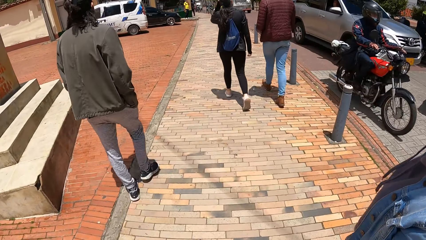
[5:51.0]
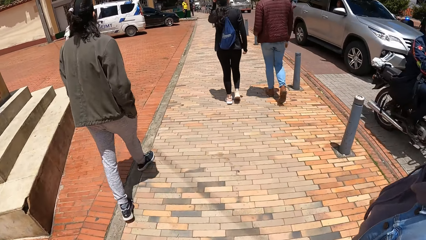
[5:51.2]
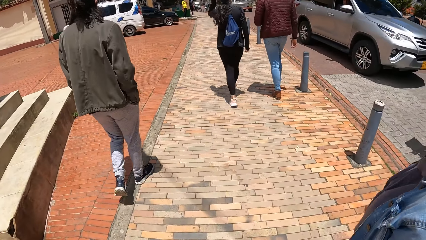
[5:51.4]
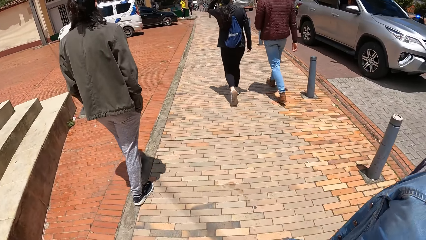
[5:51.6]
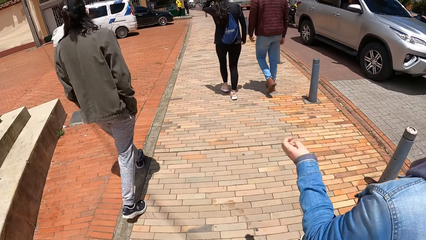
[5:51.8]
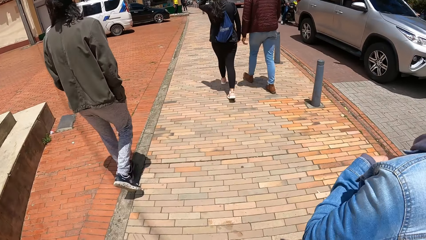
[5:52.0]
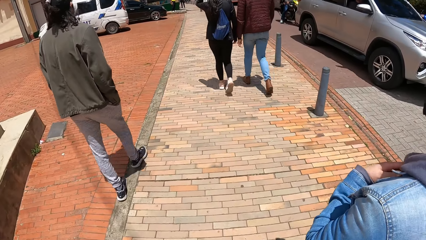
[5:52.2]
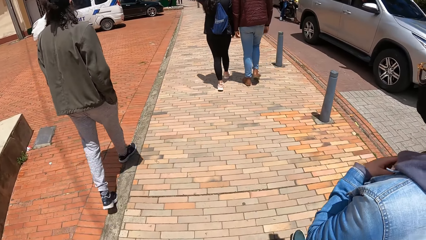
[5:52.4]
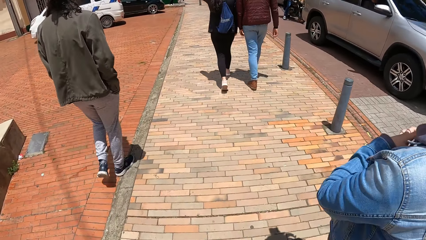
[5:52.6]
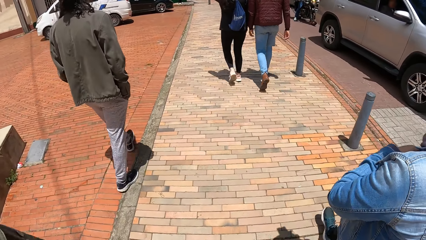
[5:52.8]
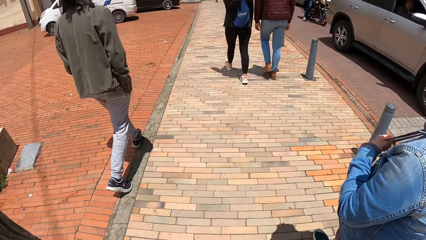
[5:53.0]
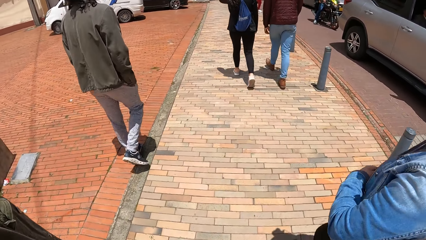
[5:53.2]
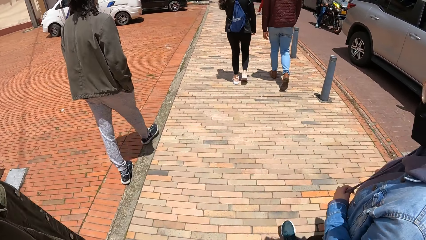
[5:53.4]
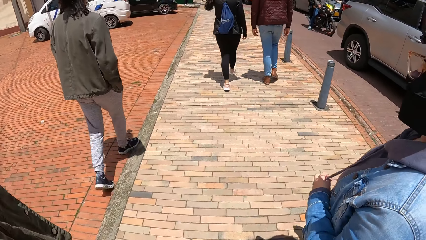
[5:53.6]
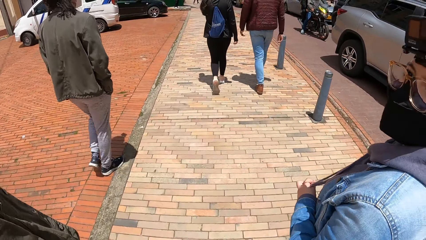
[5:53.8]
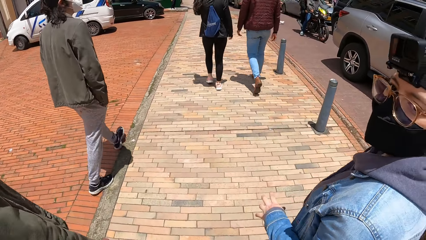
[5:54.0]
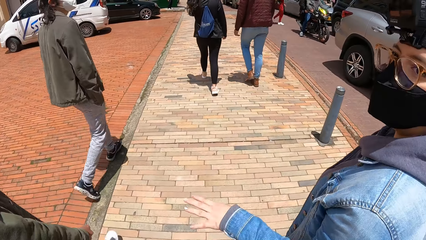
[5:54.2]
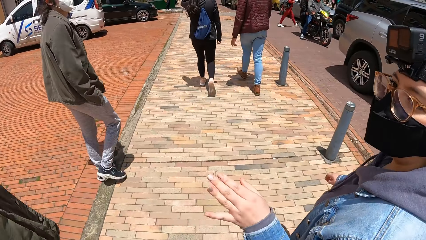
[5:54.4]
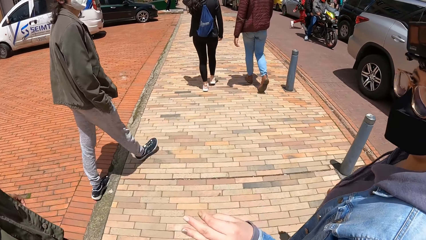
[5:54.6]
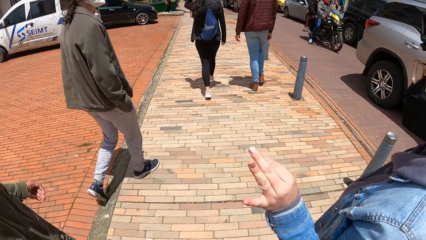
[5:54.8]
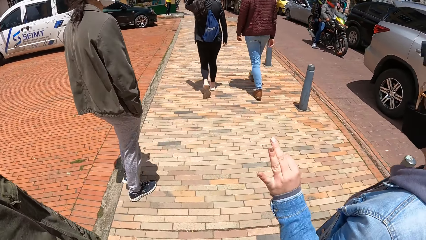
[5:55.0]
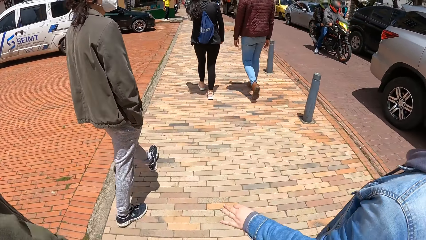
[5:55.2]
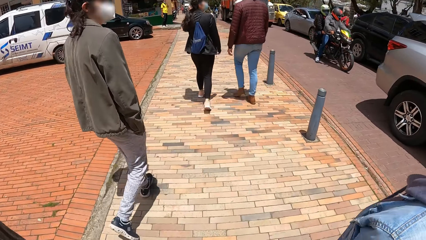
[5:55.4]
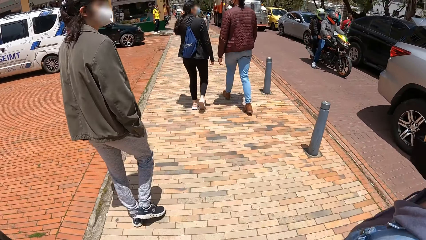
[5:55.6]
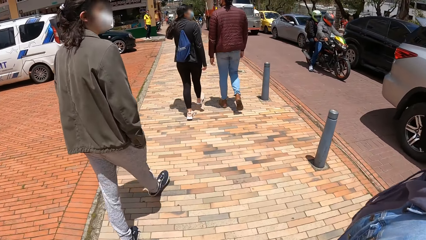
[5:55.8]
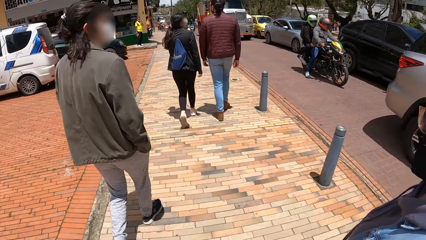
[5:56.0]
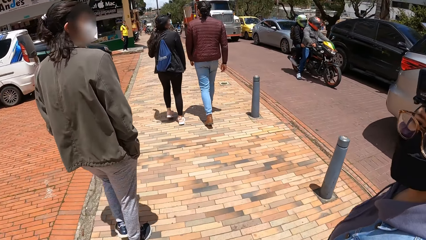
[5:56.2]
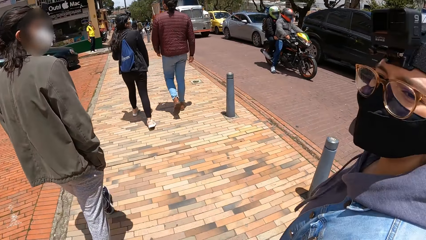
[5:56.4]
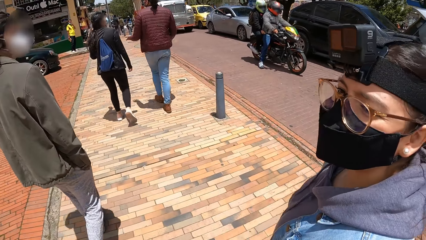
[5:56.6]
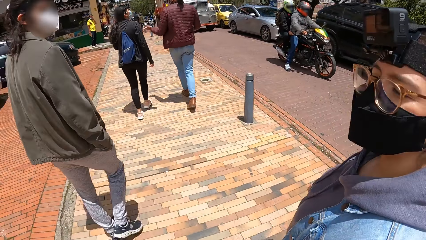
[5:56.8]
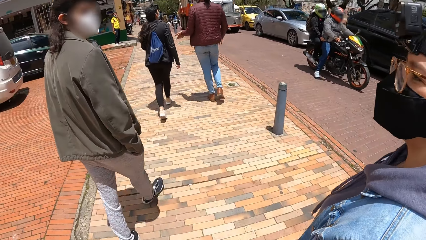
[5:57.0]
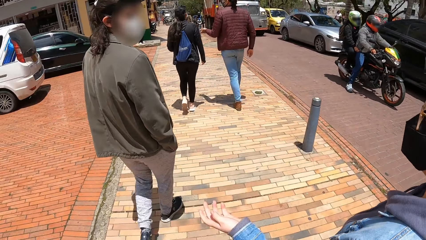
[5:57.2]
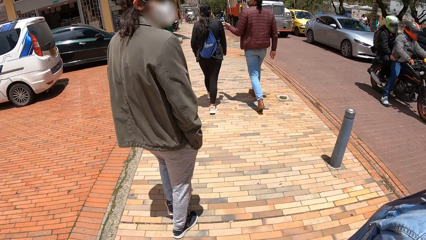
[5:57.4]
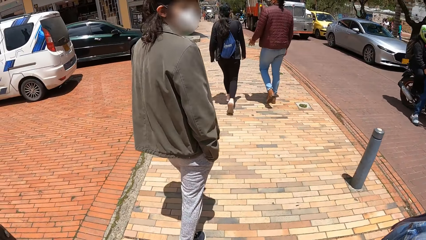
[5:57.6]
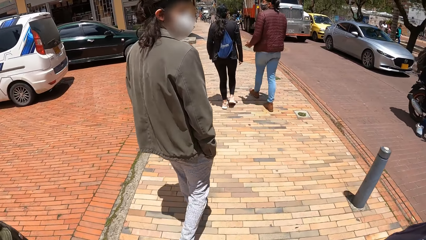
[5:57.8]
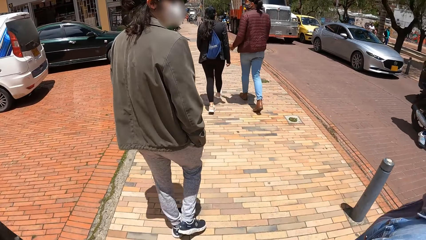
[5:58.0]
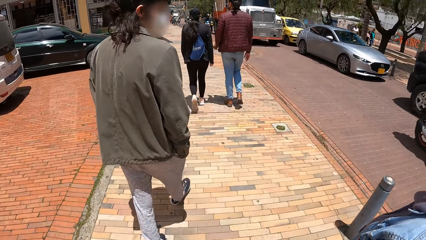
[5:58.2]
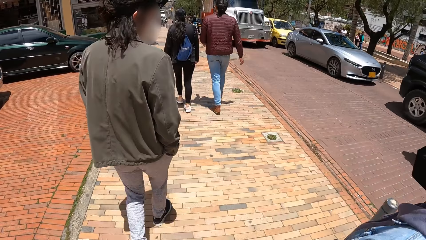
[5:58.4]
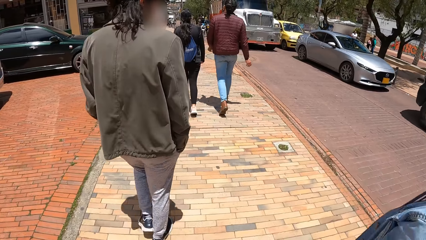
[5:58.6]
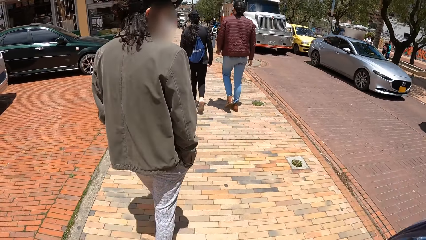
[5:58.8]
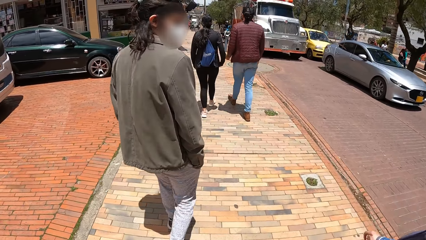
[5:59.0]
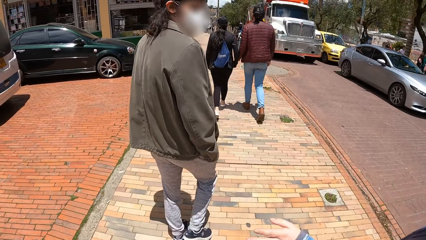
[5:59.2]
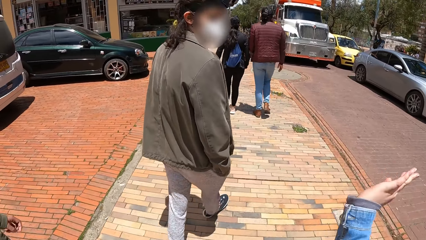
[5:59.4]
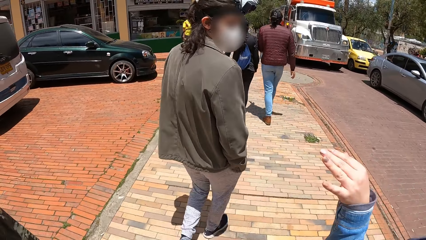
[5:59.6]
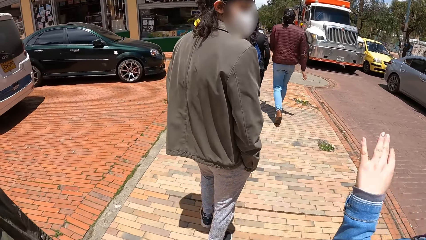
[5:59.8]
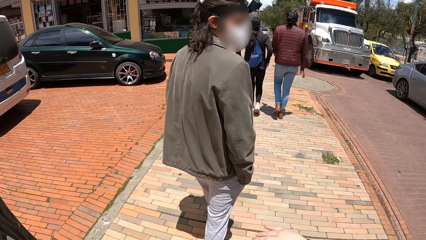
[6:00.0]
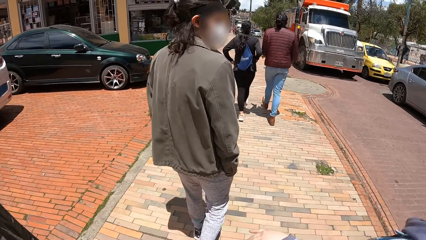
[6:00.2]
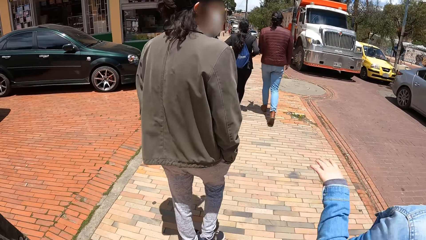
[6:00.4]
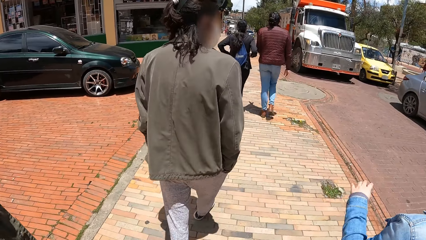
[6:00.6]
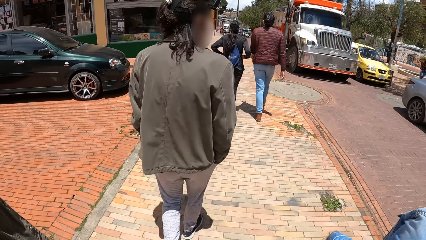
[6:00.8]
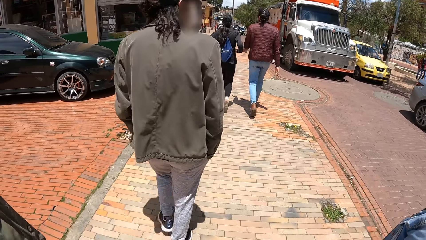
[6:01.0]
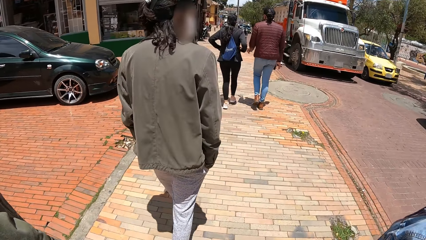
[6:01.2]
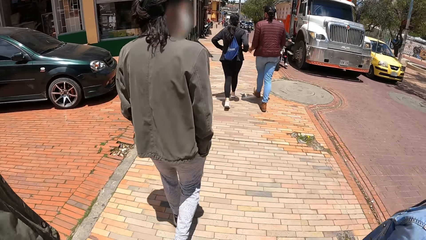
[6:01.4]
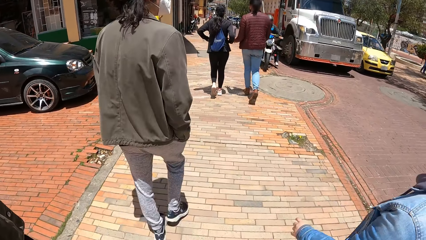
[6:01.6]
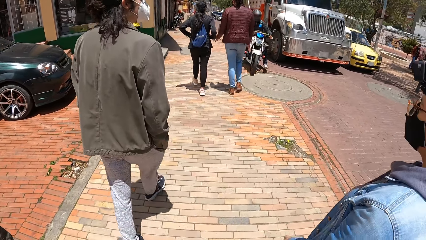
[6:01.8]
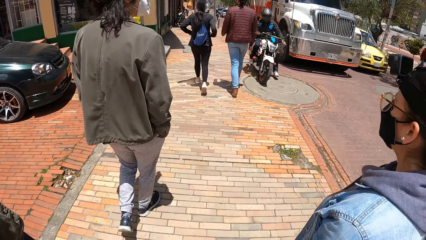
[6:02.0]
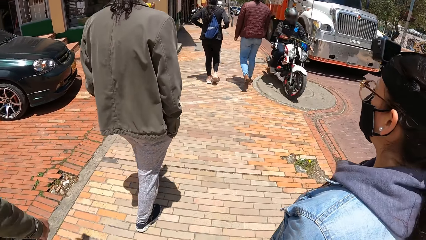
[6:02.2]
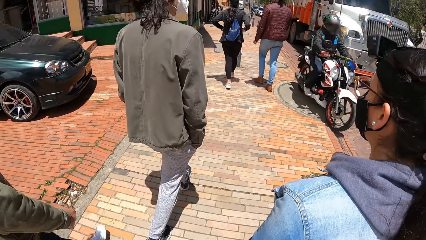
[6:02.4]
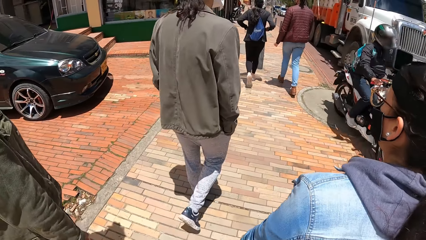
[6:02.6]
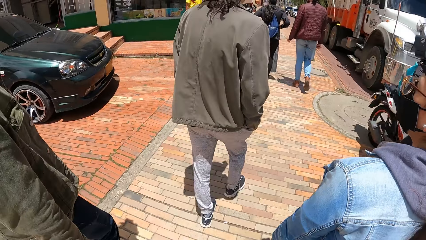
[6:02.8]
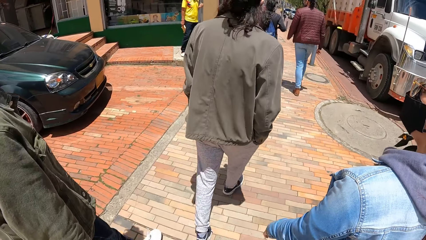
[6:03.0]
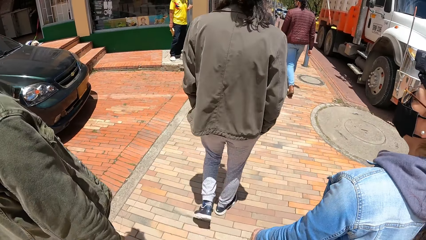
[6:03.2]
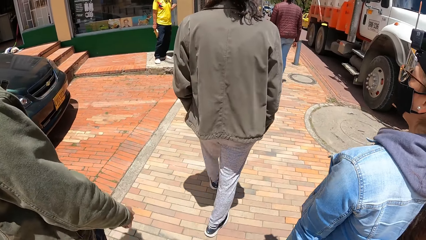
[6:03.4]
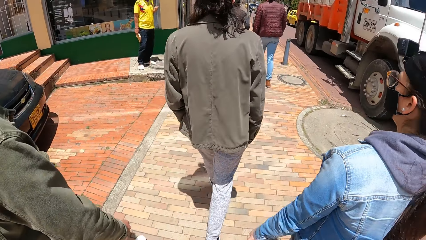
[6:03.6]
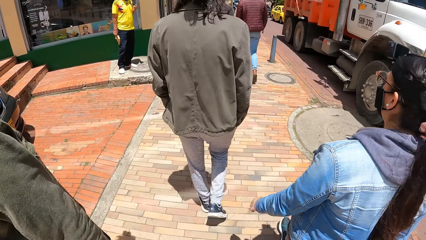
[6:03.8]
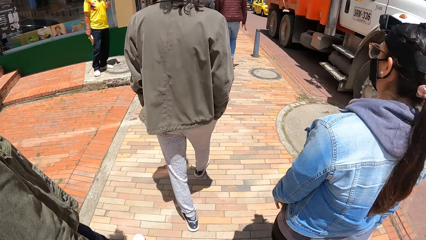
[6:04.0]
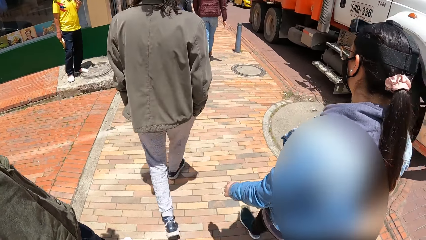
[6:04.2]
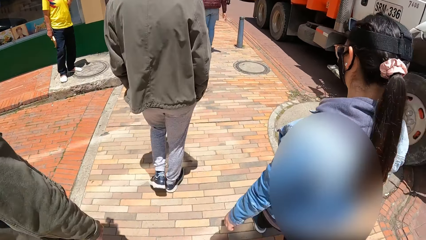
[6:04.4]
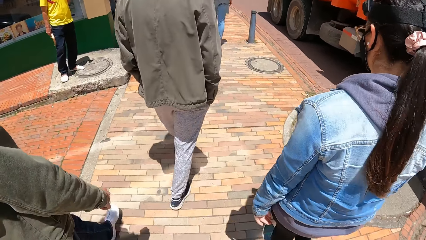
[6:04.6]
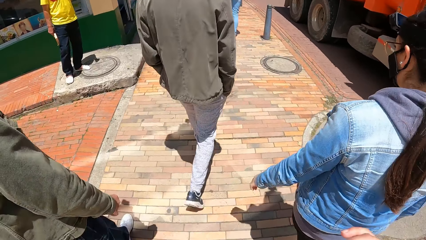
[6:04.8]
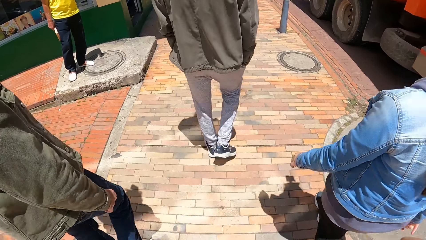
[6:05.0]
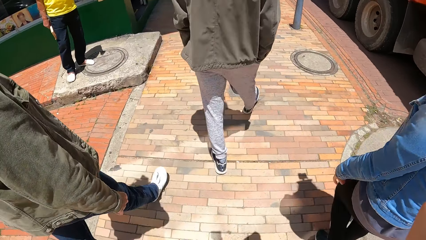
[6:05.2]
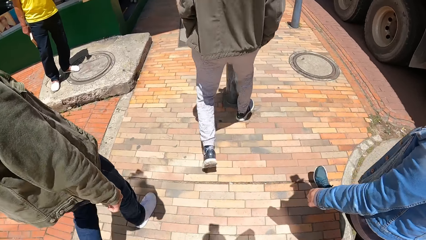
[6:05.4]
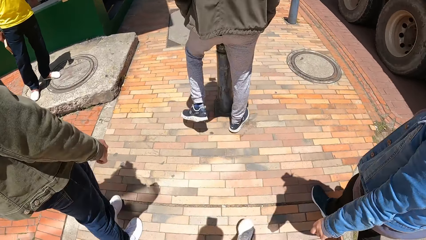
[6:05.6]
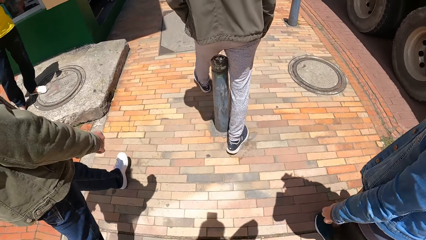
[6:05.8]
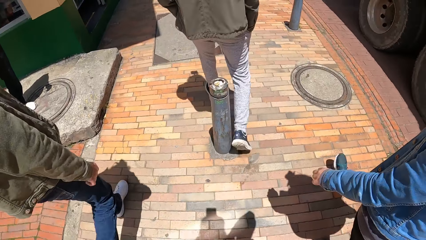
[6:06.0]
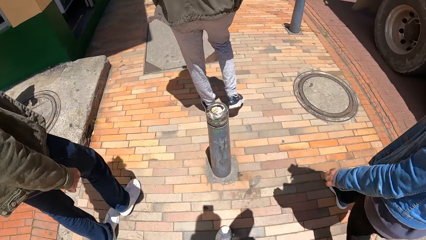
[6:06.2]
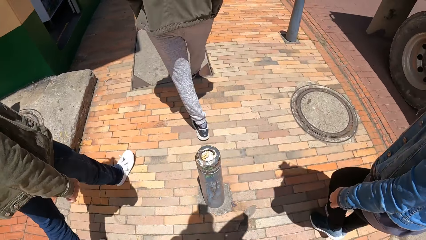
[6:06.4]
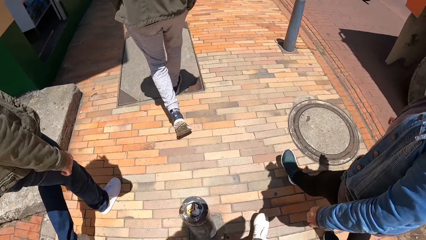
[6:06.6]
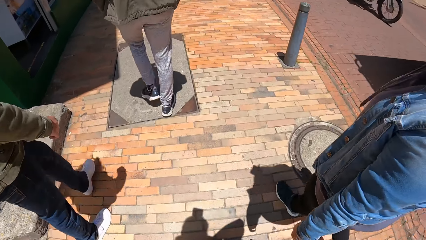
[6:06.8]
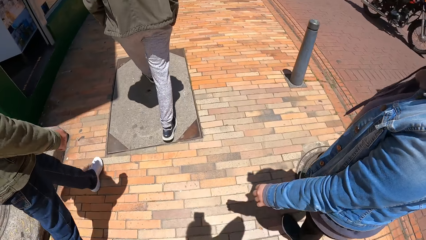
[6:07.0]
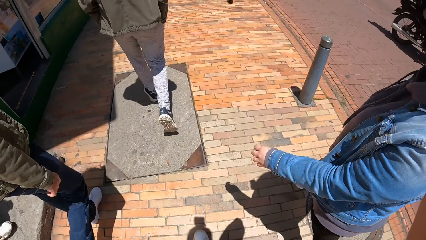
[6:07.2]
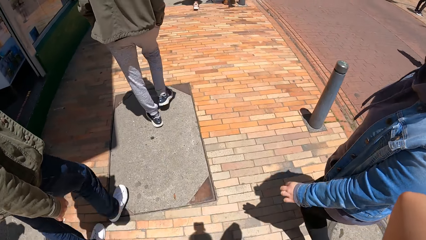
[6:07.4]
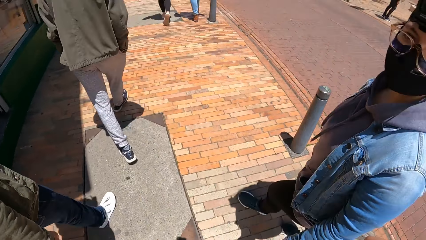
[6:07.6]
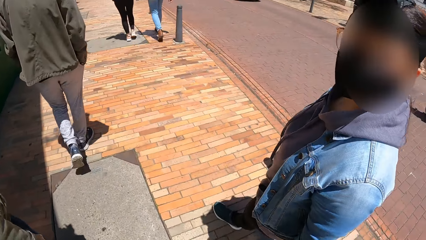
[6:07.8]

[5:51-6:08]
A woman sways her left hand. The camera wearer walks around. The woman sways her left hand. A man walks around. The camera wearer walks around. The woman sways her left hand. The camera wearer walks around.
